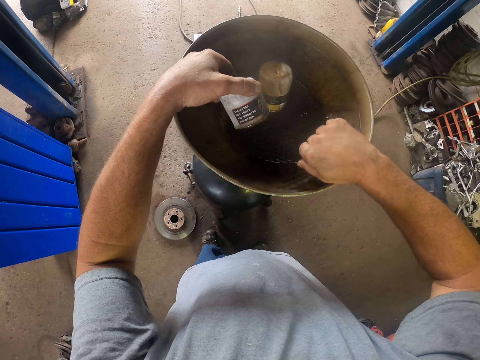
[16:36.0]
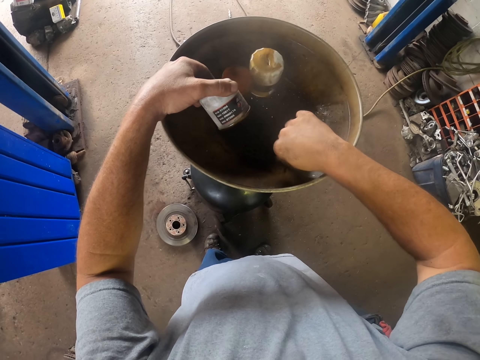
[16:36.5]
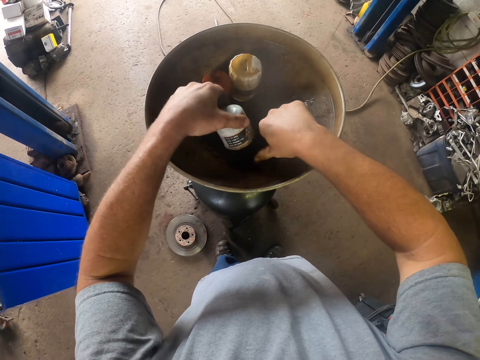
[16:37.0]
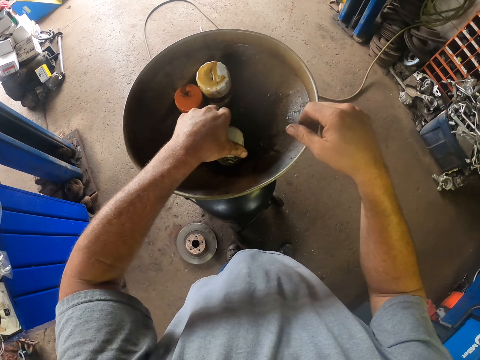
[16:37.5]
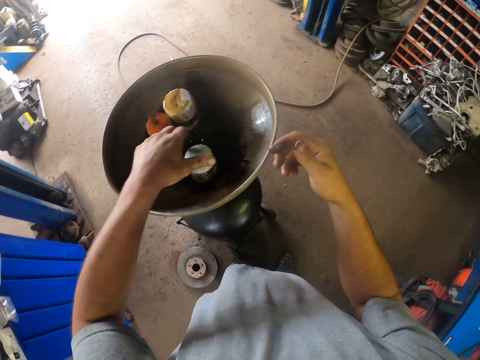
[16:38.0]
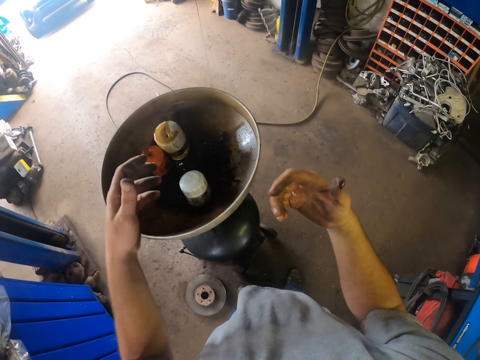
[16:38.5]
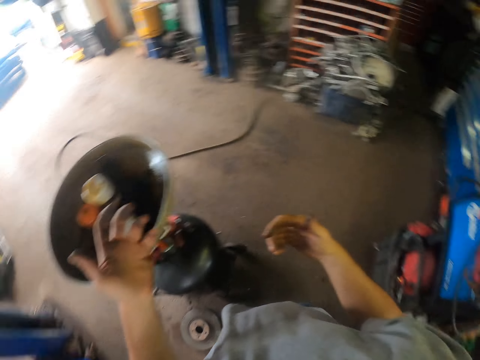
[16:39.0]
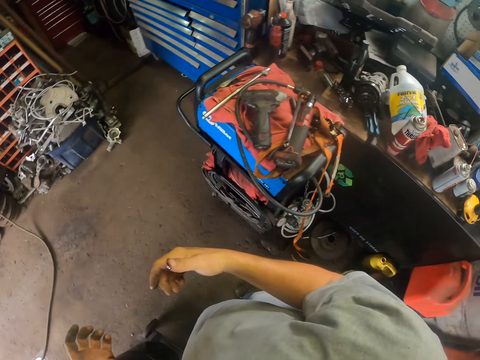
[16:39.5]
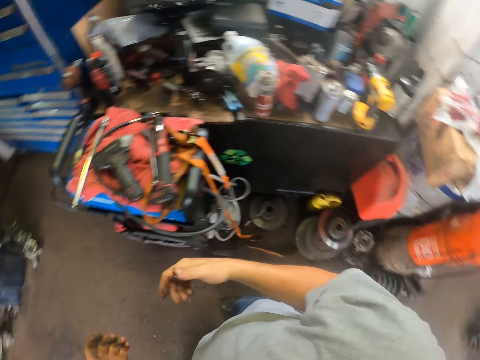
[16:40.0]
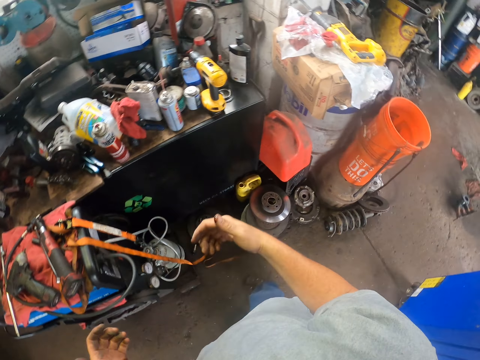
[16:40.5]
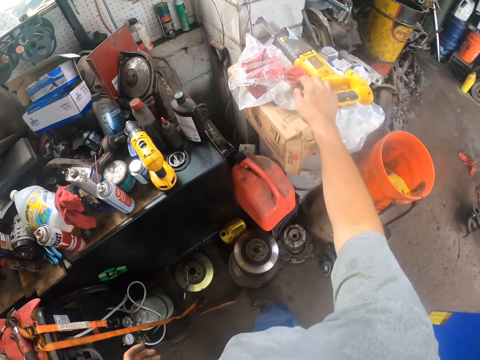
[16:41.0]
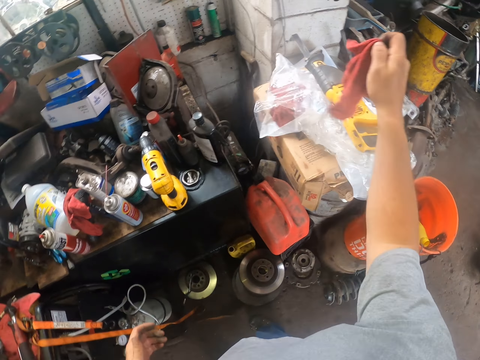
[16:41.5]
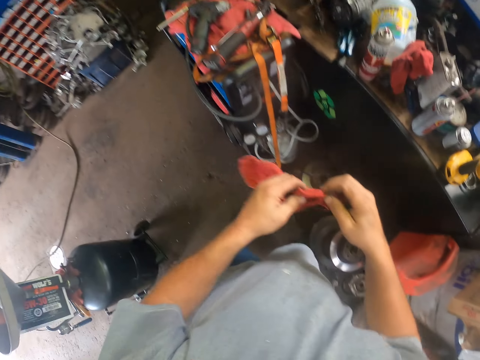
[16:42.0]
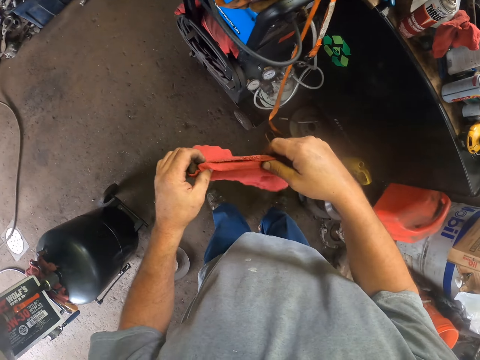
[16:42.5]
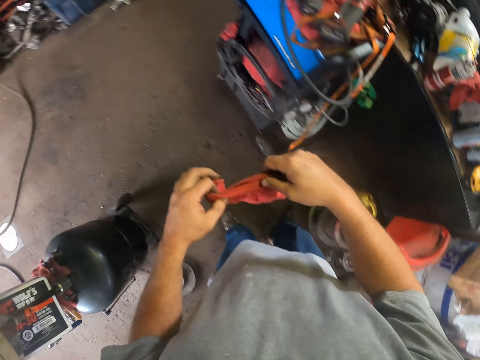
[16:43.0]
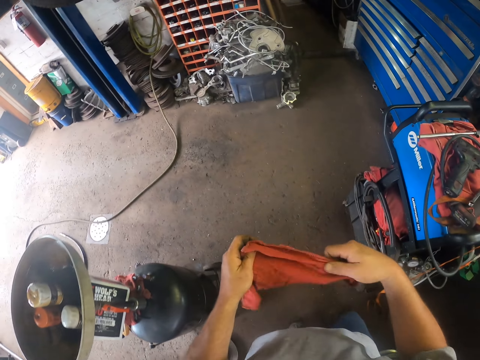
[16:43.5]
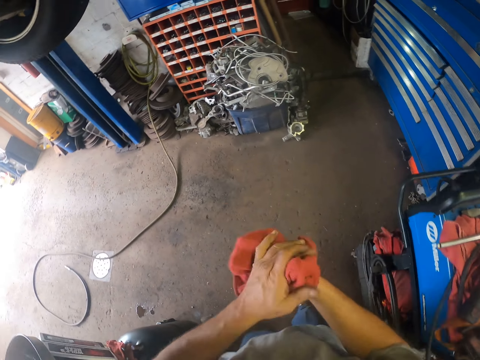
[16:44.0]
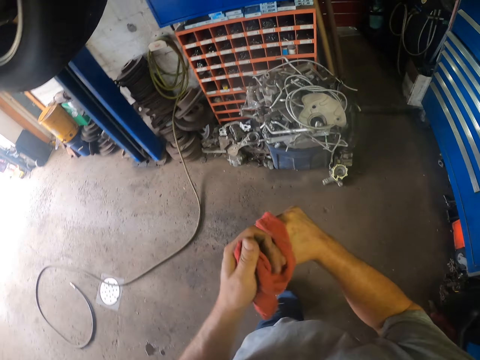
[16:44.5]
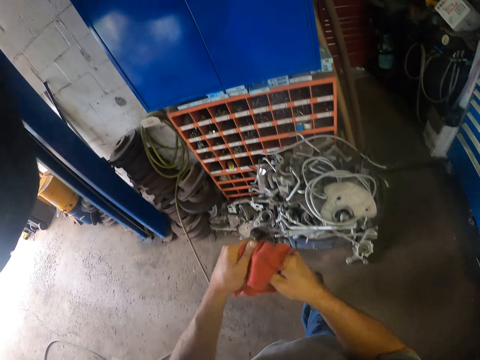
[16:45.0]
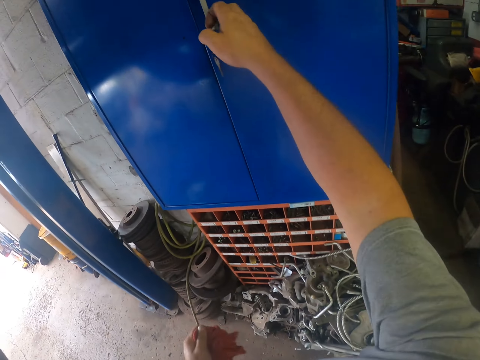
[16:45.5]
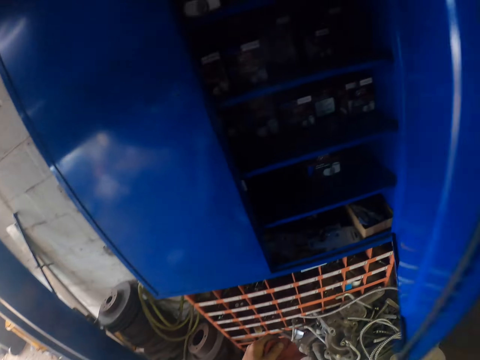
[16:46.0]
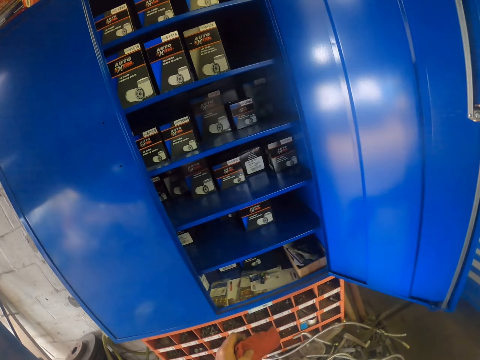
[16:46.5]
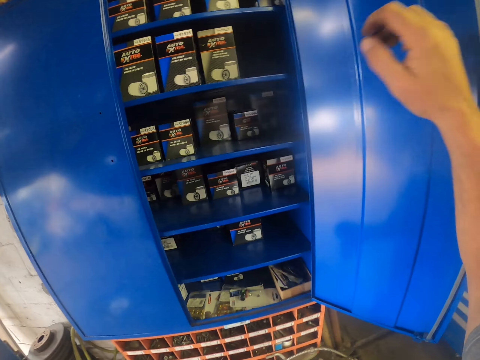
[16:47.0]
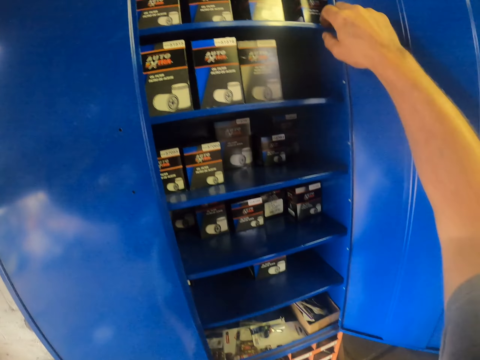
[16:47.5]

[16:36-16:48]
The camera wearer adjusts the sieve with his right hand. He puts the container on the sieve with his left hand. He looks at the hands. He picks up a towel with his right hand. He adjusts the towel with both hands. He wipes his hands with the towel. He opens a cupboard with his right hand.

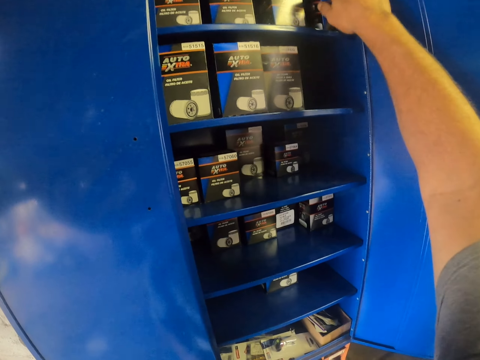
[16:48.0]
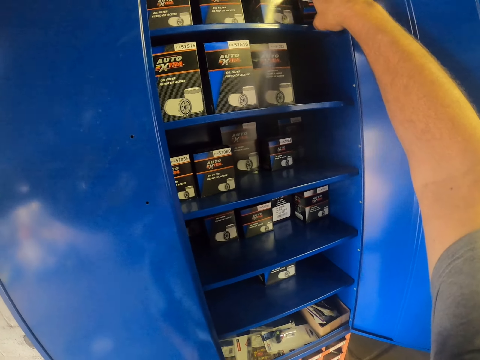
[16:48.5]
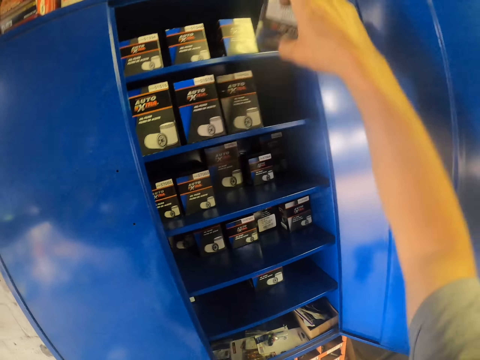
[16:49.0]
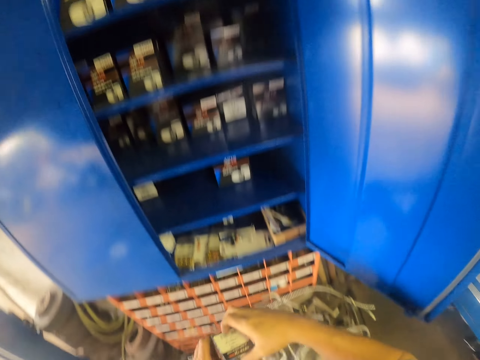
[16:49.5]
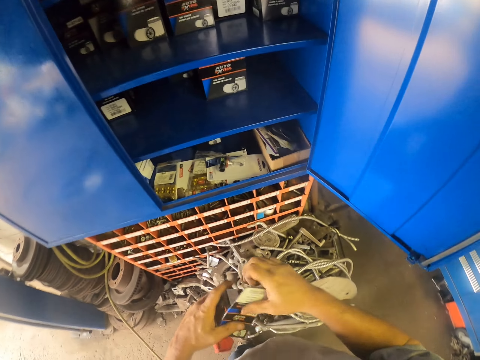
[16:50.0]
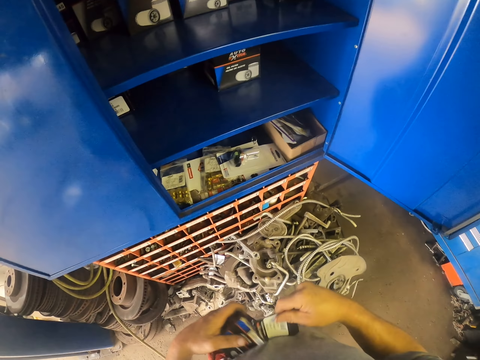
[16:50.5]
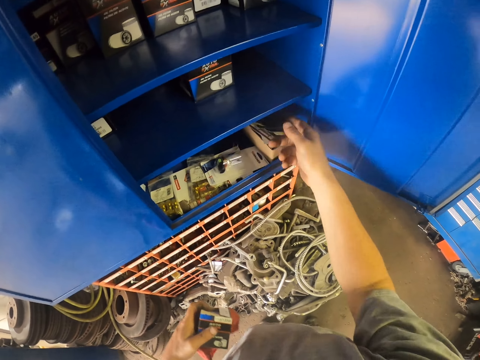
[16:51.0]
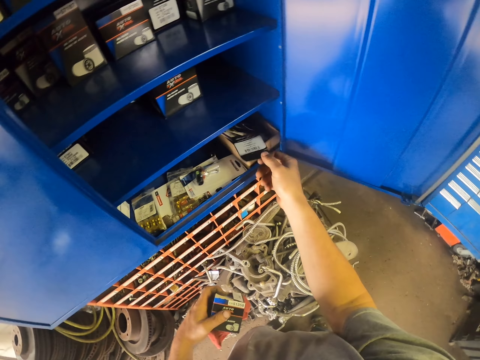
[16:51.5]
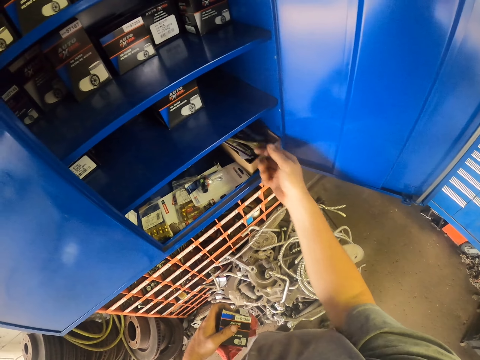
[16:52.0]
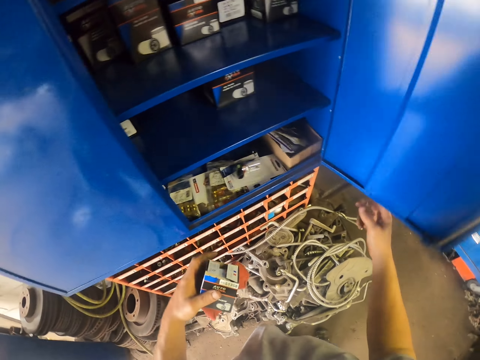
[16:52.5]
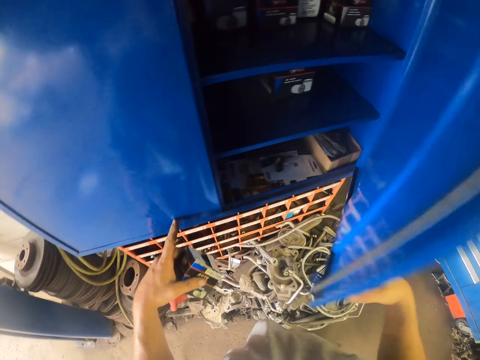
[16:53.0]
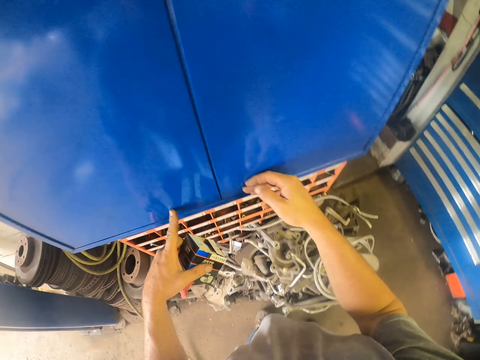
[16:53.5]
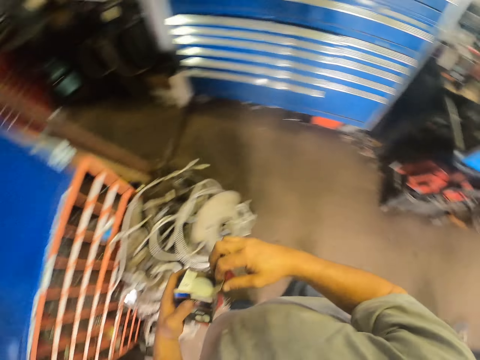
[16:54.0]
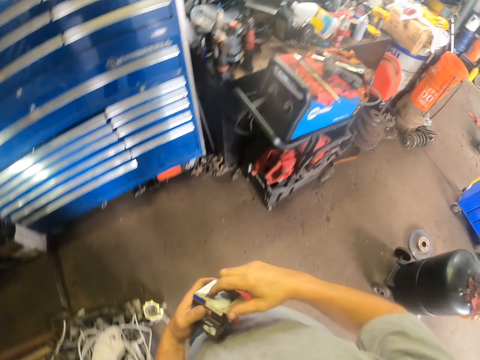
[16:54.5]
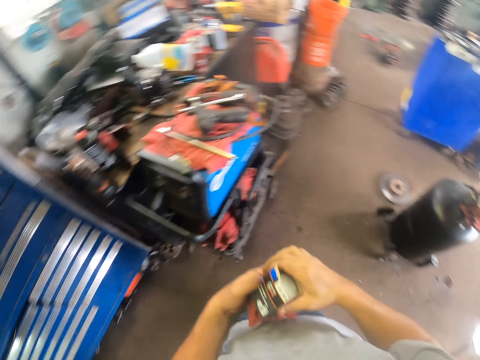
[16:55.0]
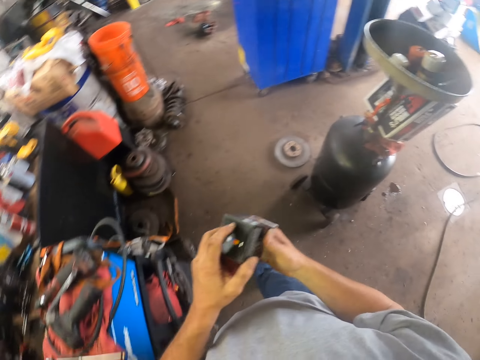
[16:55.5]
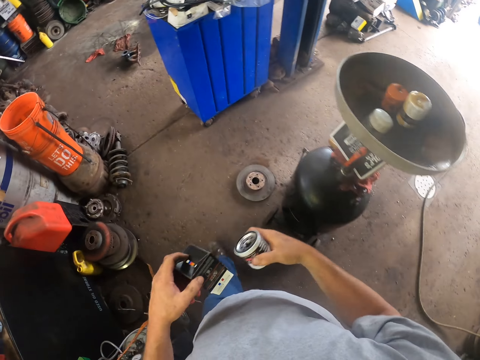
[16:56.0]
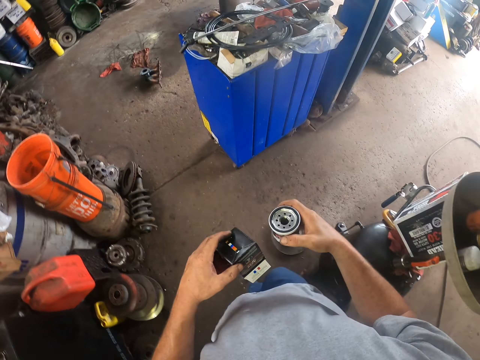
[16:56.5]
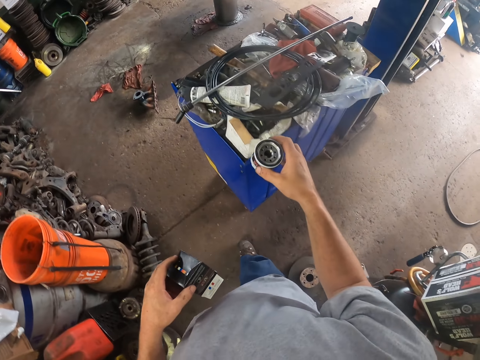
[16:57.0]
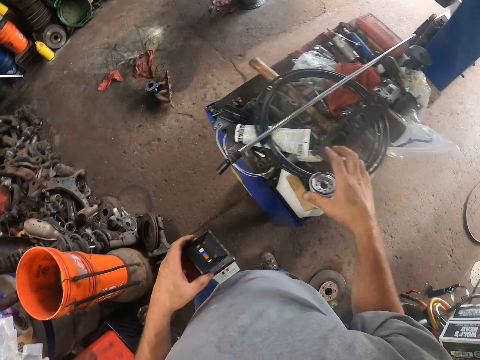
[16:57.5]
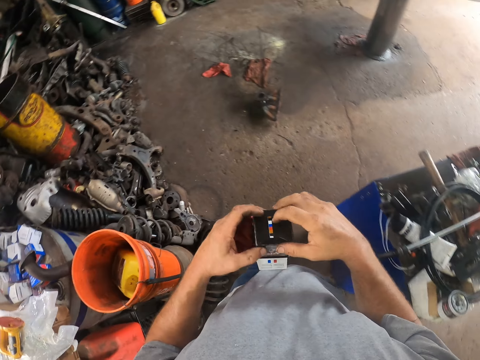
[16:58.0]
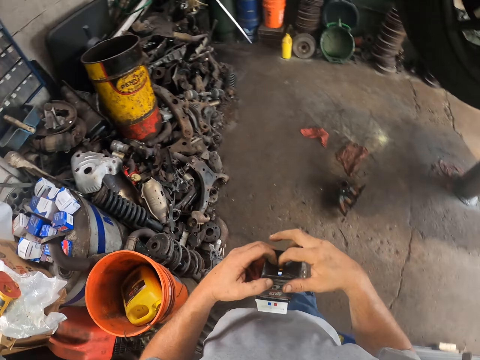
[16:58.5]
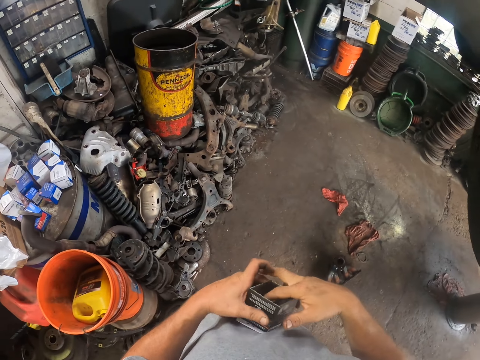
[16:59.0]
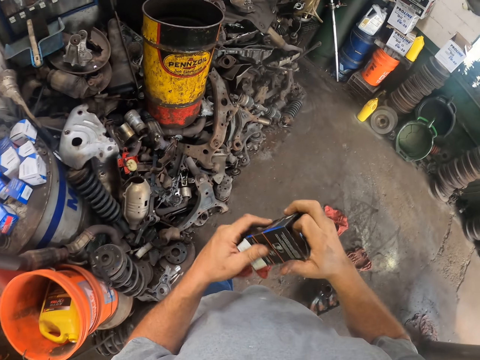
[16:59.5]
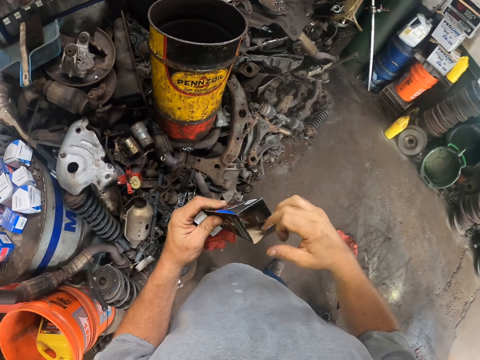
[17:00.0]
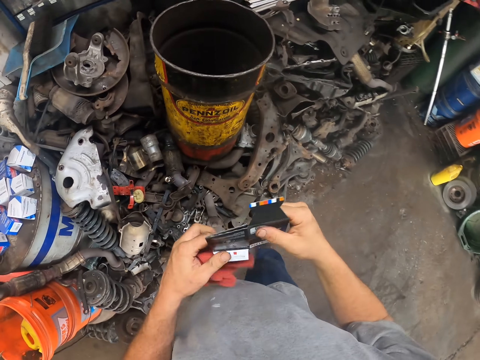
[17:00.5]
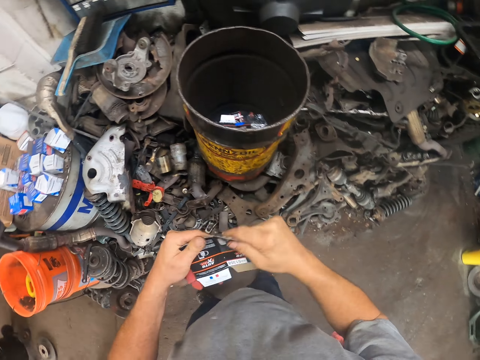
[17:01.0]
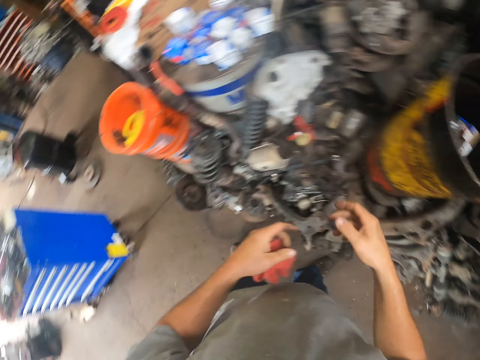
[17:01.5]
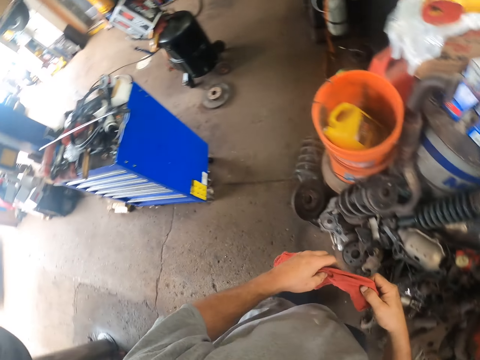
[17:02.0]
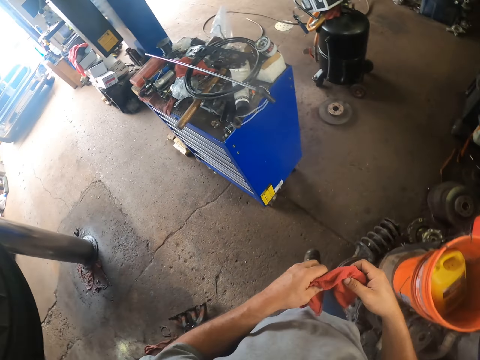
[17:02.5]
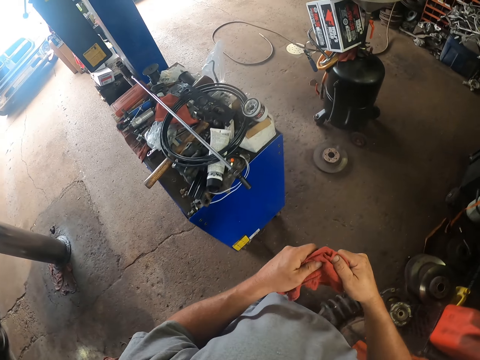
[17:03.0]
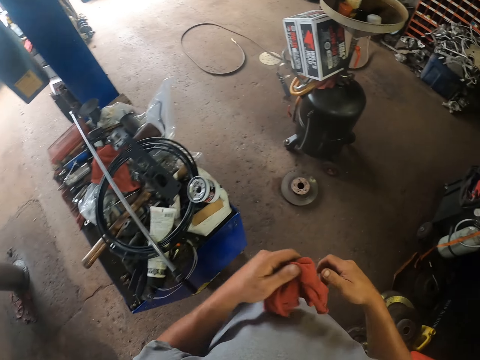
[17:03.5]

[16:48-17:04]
The camera wearer removes a pack from the cupboard with his right hand. He opens the pack with his right hand. He tears the pack with his right hand. He puts the torn pack inside the cupboard with his right hand. He closes the cupboard with his right hand. He opens the pack with his right hand. He turns the pack with his left hand. He removes the tin from the pack with his right hand. He puts the tin on the surface with his right hand. He holds the pack with both hands. He unfolds the pack with both hands. He throws the pack inside the bin with his right hand. He holds the towel with both hands.
